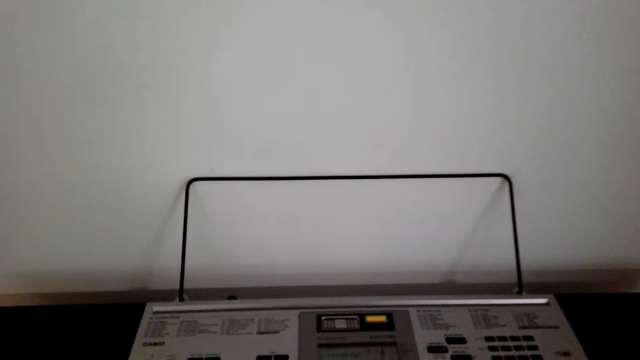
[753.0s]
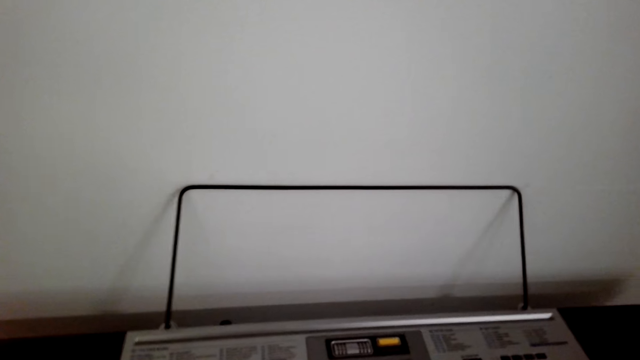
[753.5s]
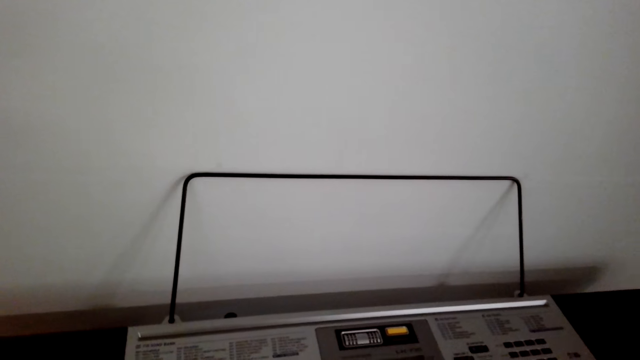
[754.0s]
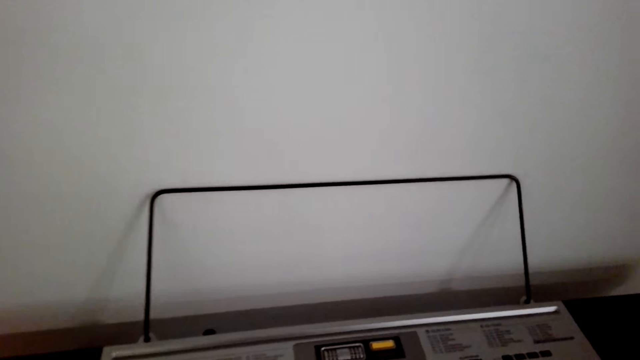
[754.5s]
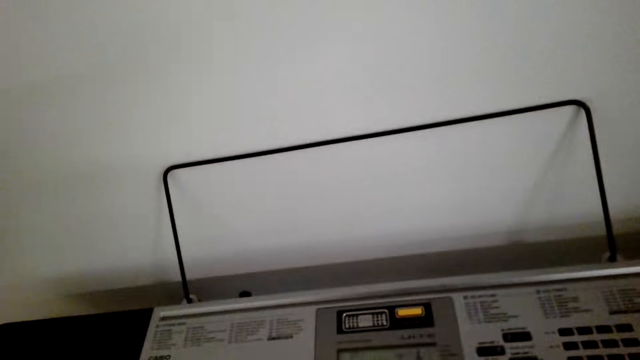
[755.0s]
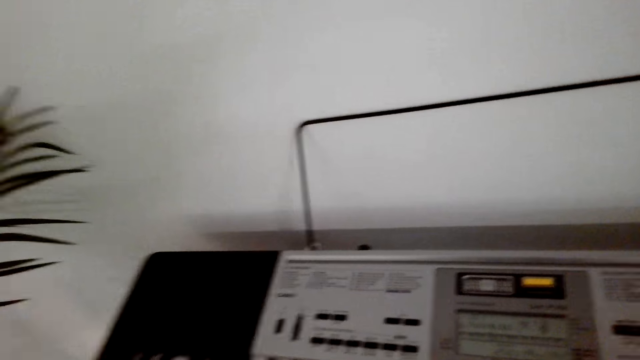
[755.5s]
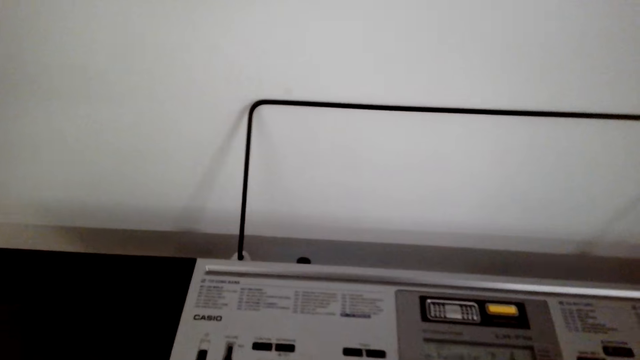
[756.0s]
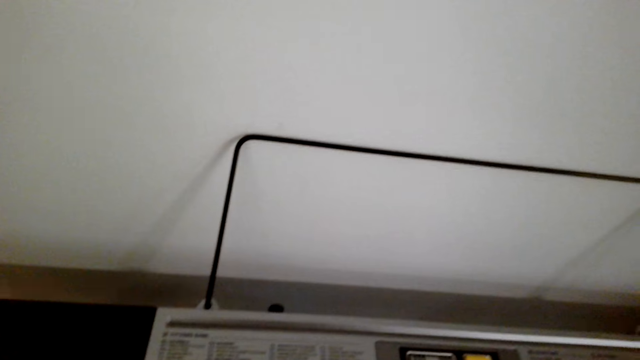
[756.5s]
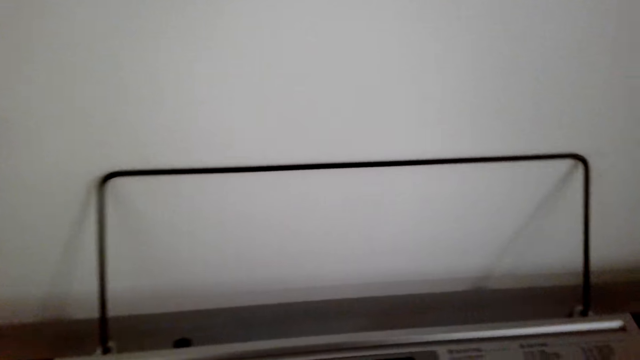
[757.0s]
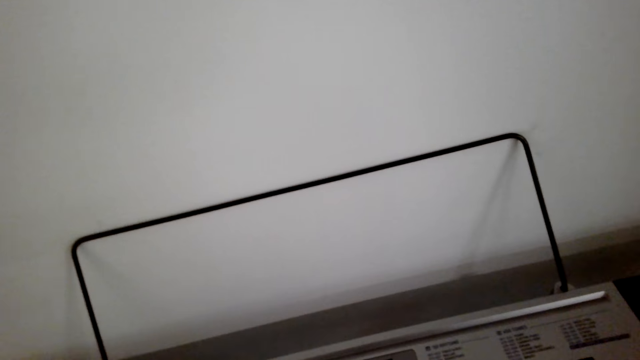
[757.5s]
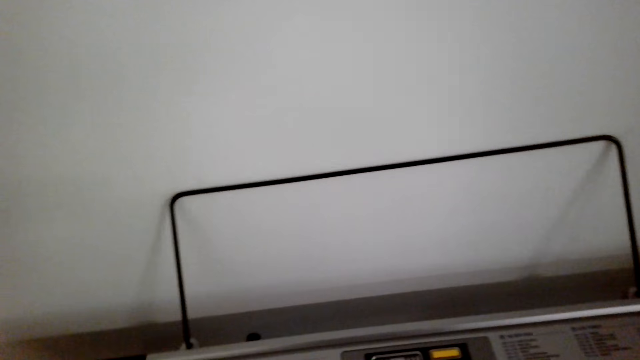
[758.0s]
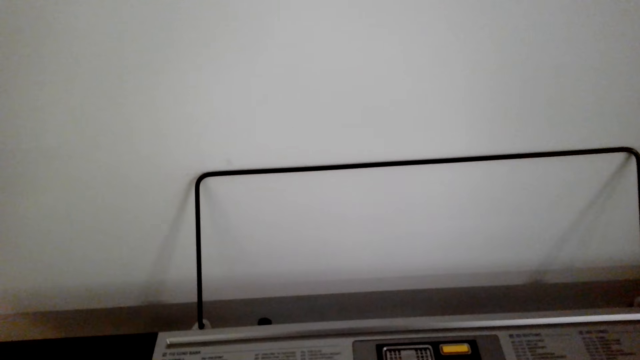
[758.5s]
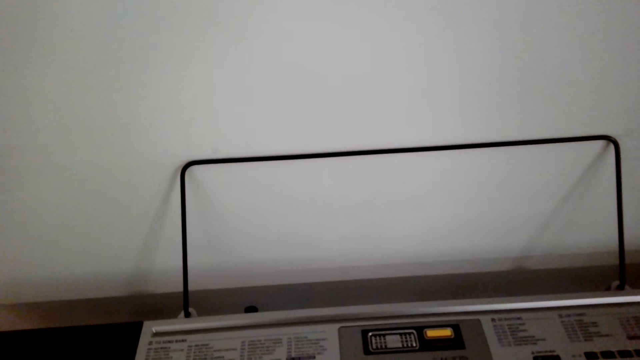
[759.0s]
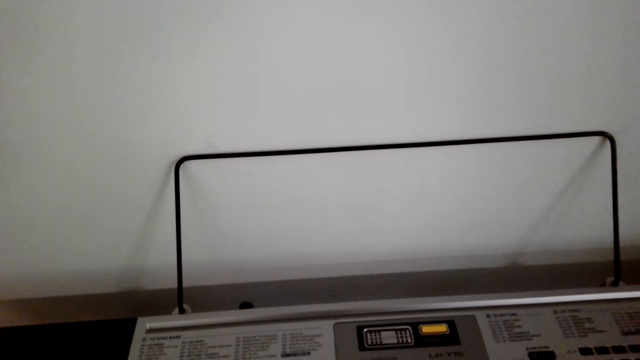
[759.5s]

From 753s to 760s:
The camera wearer plays the piano.

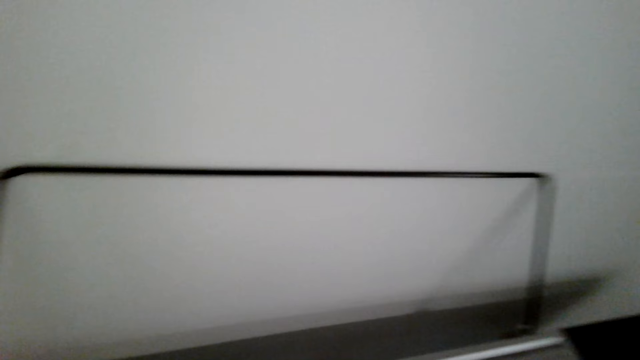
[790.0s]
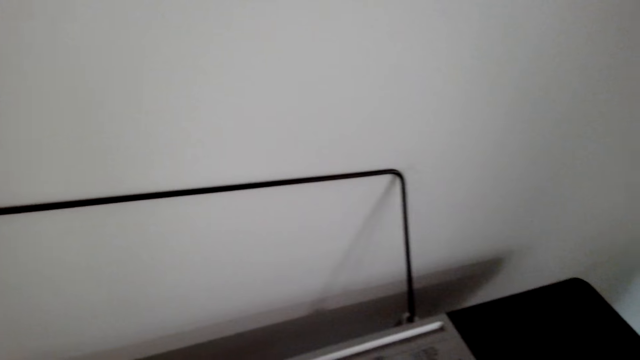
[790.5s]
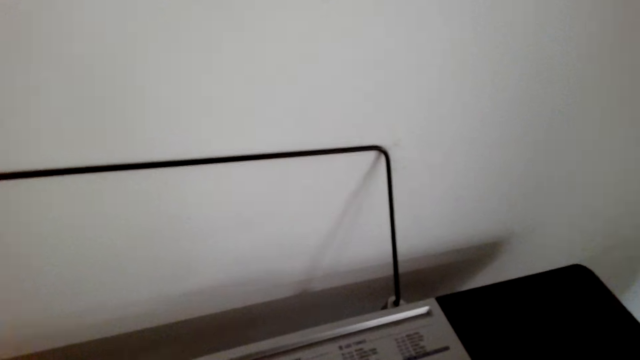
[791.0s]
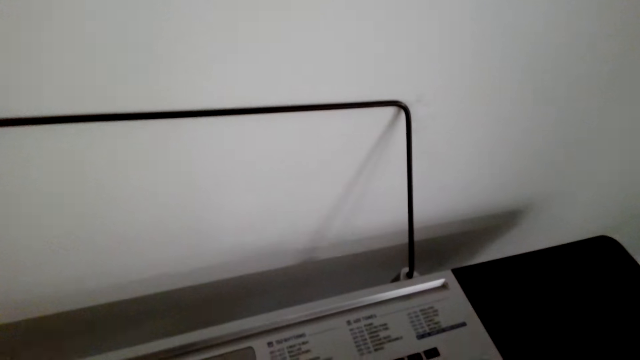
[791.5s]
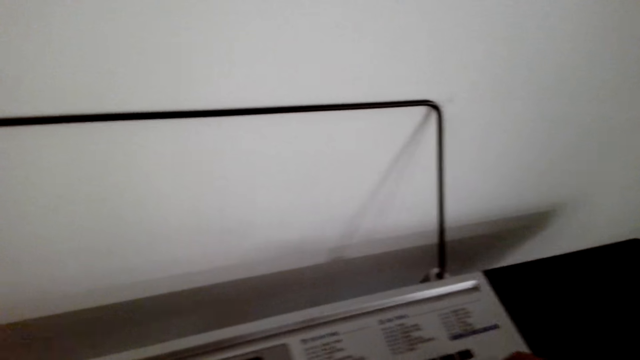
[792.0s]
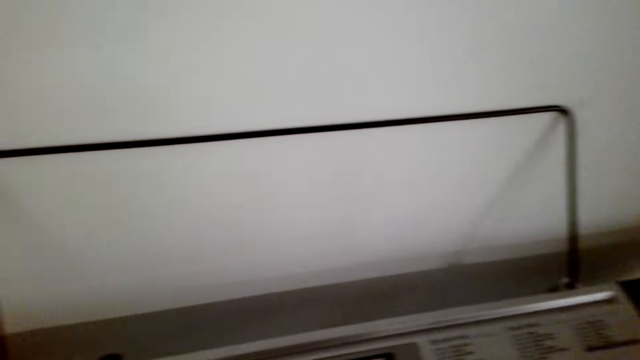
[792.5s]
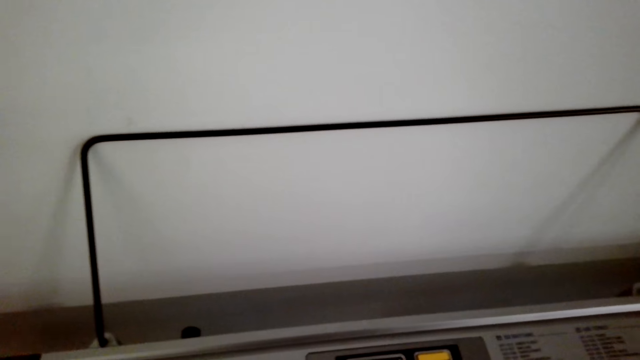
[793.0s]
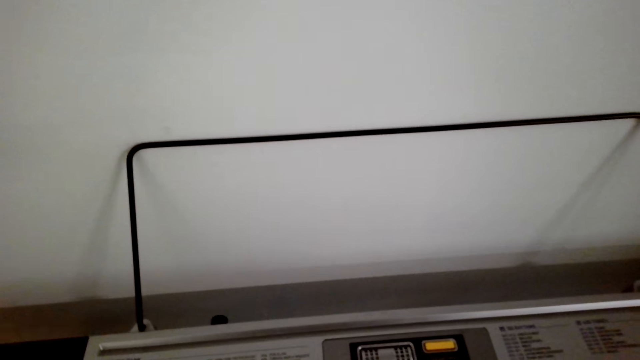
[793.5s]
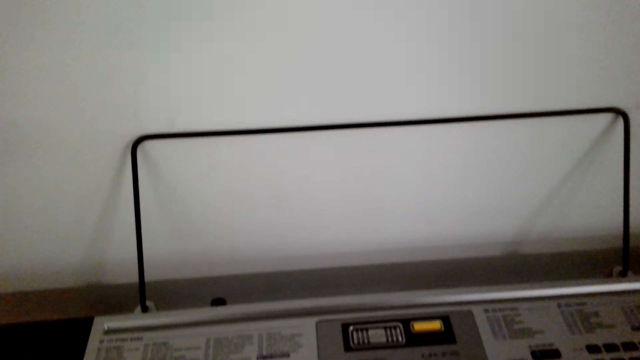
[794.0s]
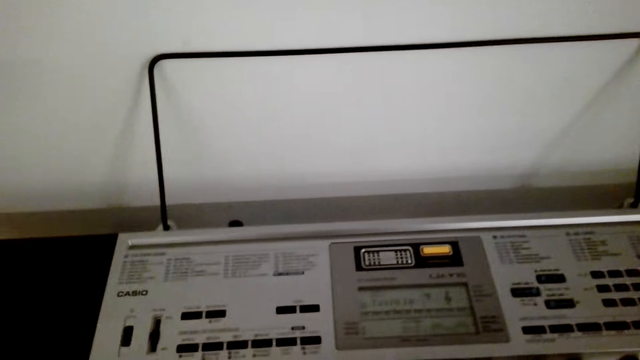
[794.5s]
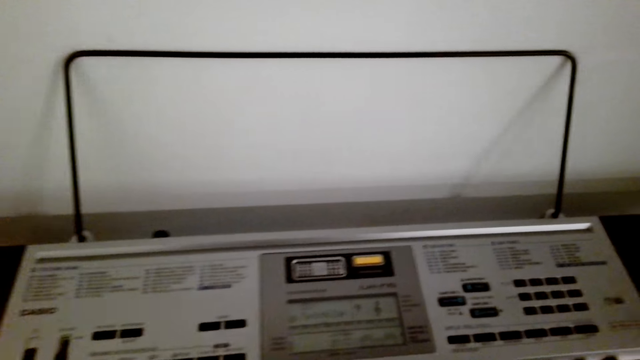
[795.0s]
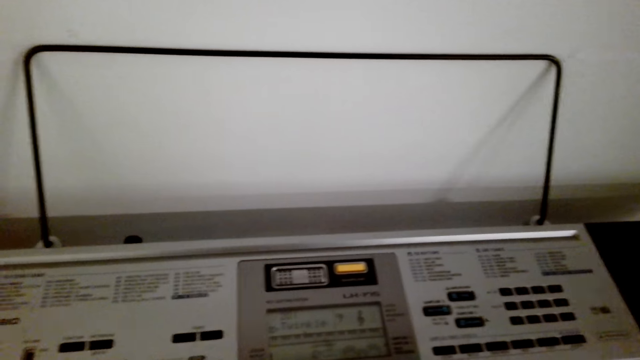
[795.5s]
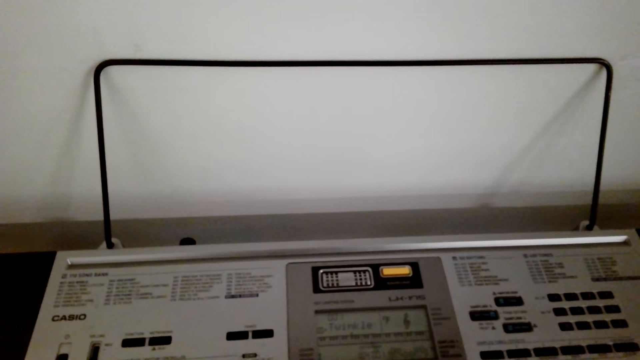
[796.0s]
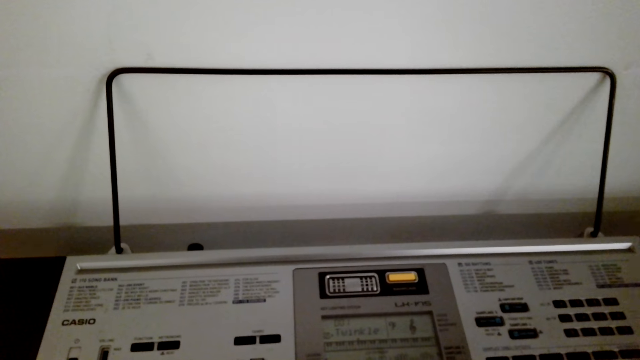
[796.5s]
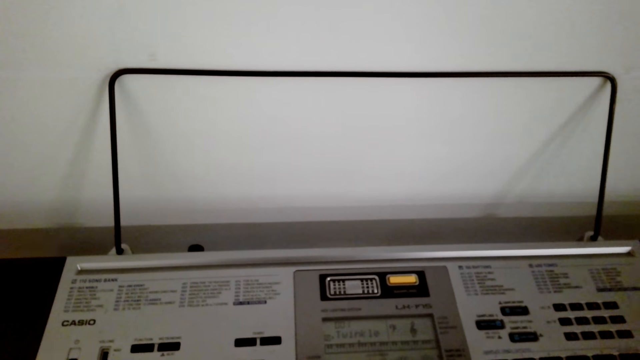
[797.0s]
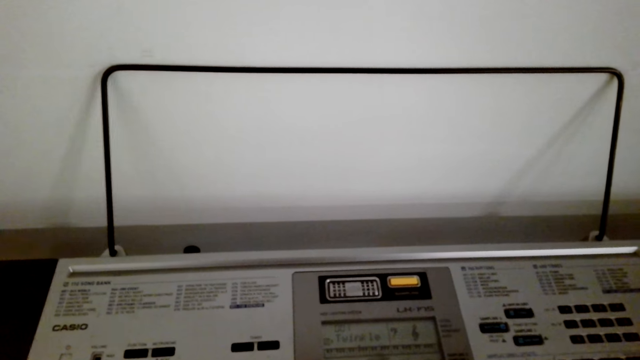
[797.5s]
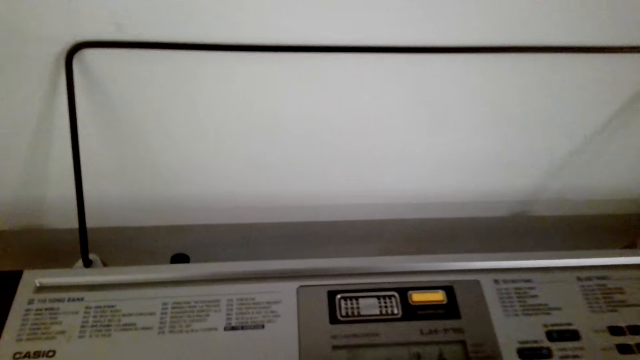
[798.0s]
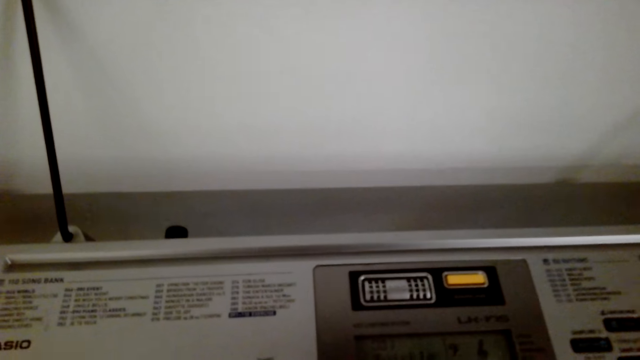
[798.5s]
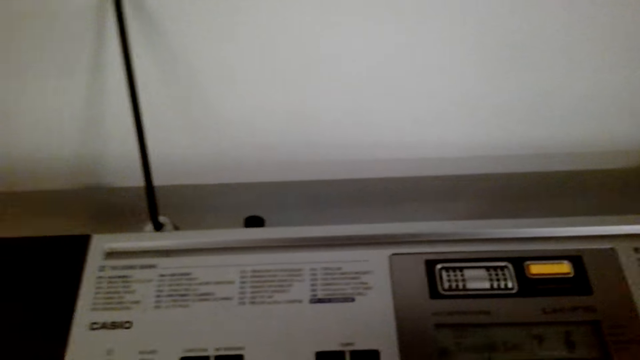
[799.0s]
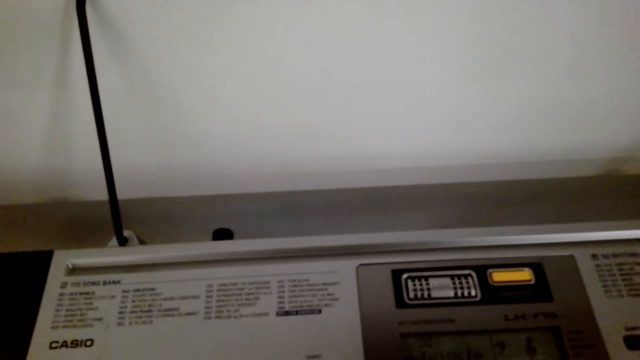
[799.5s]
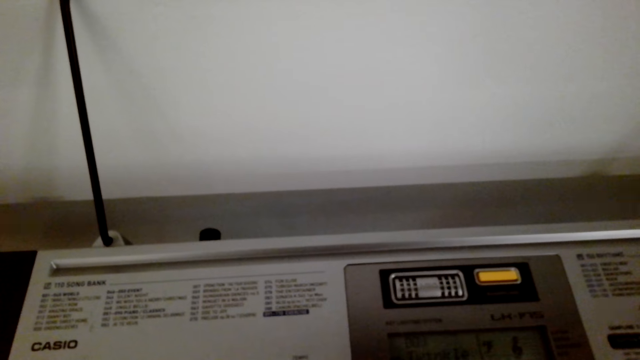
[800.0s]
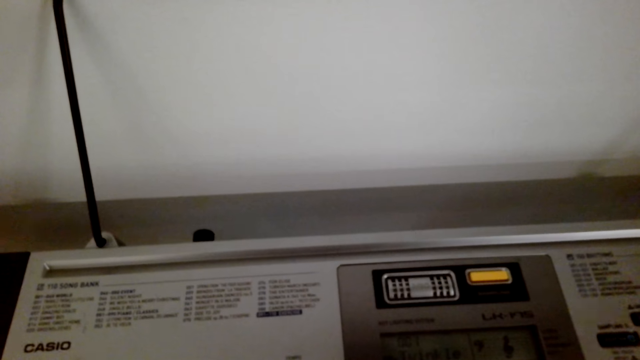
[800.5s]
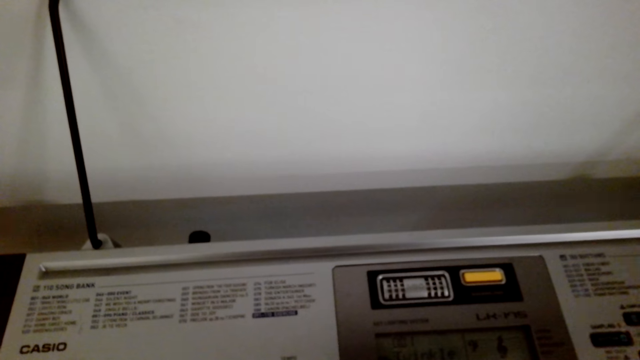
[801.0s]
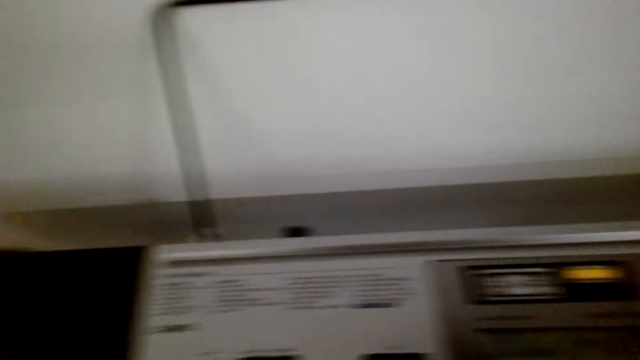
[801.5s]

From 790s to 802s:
The camera wearer stops playing the piano. They play the piano.

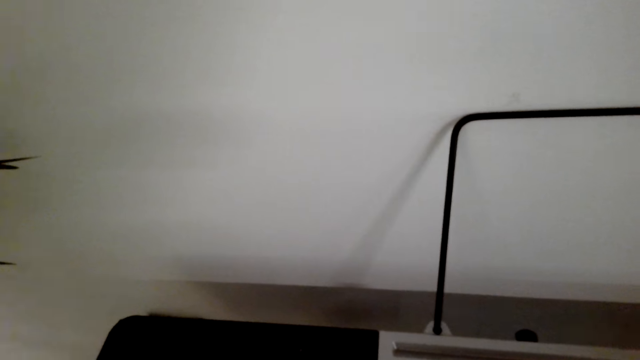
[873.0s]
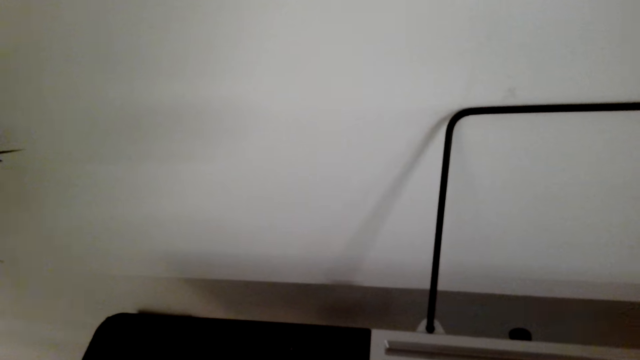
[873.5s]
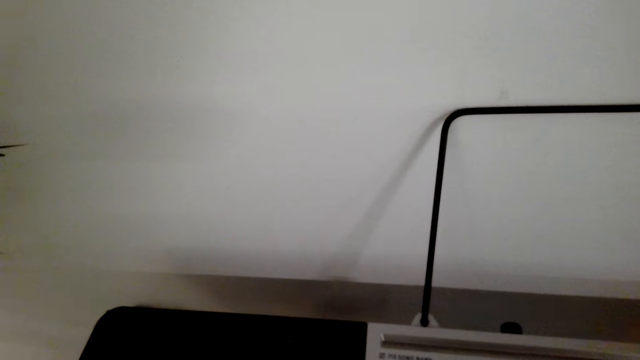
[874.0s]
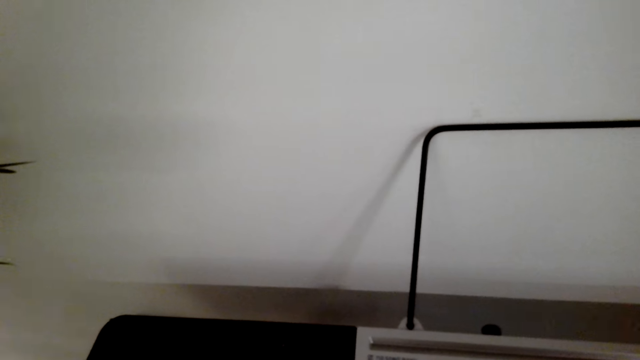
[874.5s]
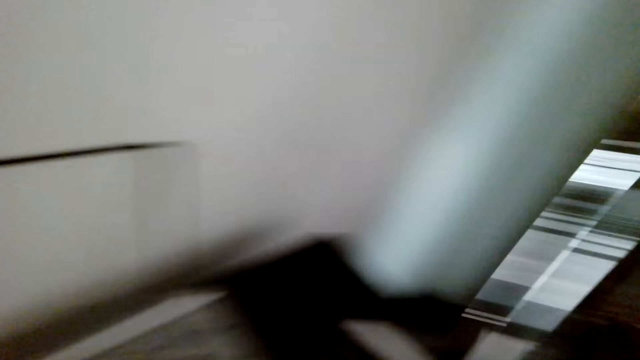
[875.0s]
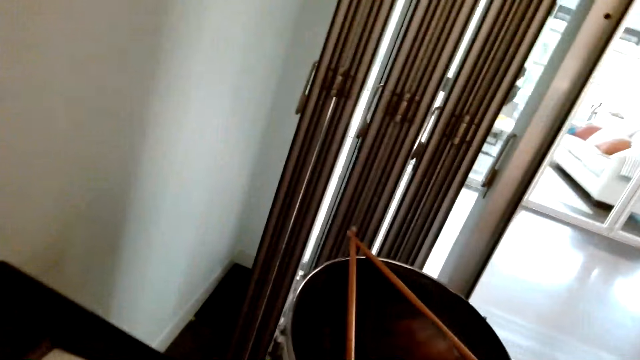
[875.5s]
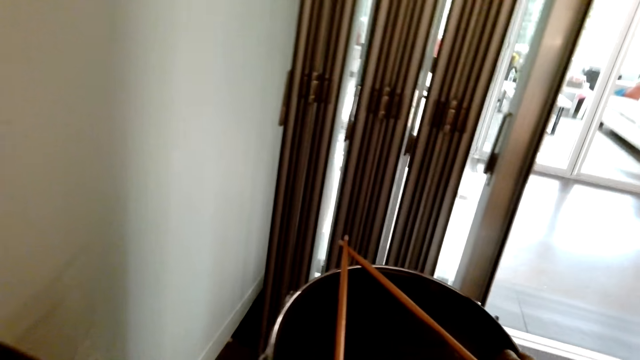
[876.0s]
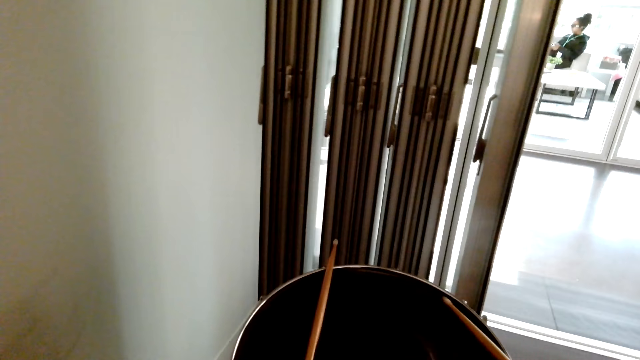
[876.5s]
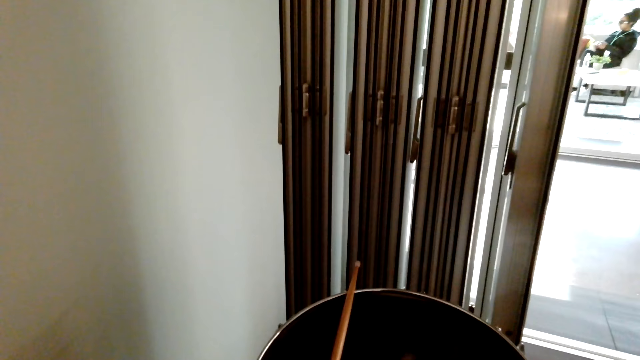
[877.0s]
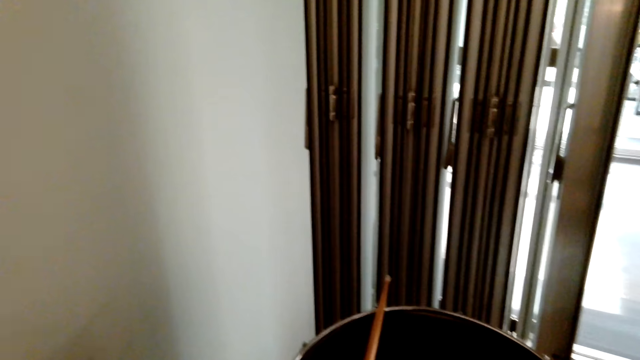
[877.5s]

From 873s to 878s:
The camera wearer plays the piano. They look side by side. They pick a drum stick.
